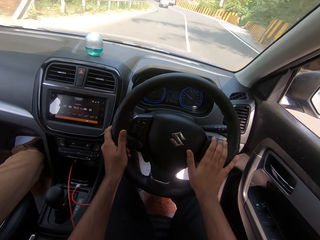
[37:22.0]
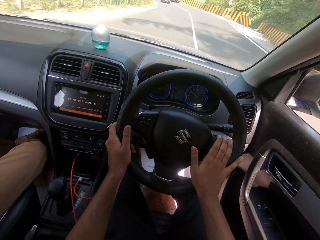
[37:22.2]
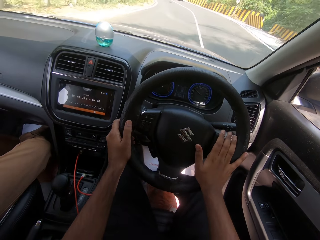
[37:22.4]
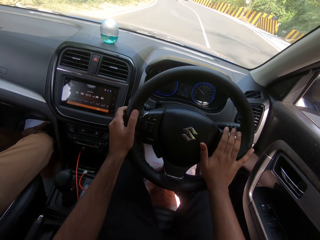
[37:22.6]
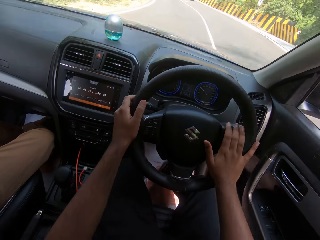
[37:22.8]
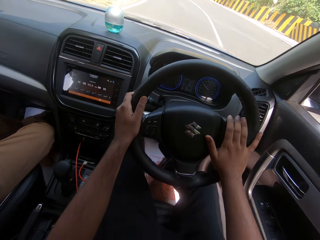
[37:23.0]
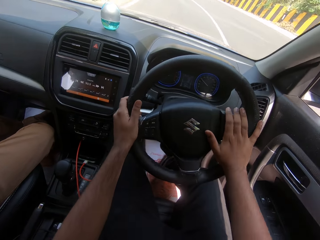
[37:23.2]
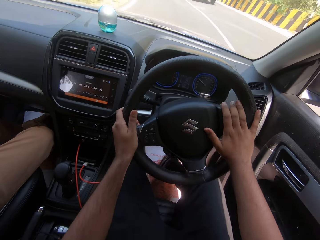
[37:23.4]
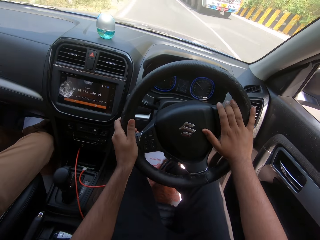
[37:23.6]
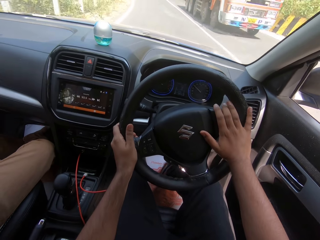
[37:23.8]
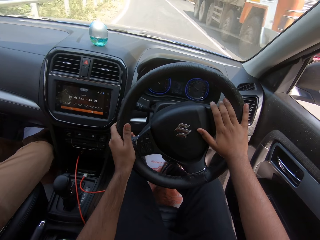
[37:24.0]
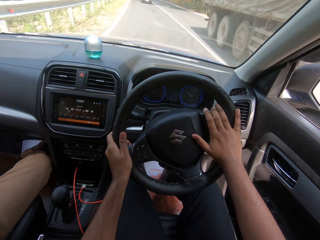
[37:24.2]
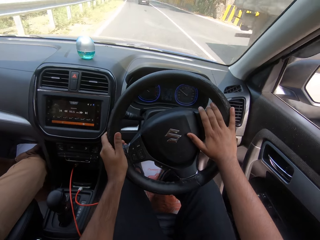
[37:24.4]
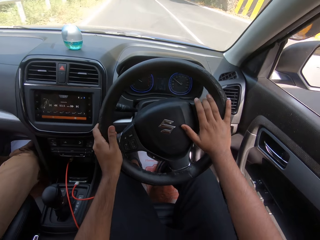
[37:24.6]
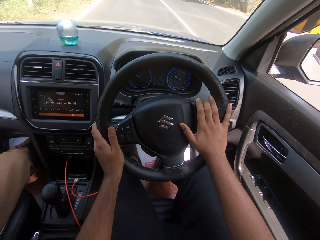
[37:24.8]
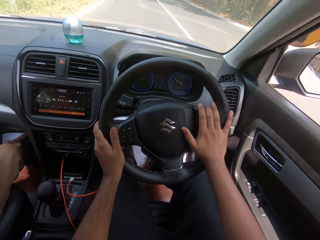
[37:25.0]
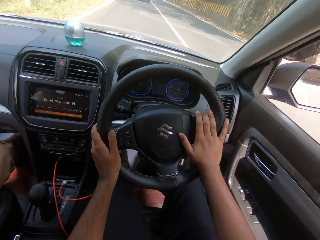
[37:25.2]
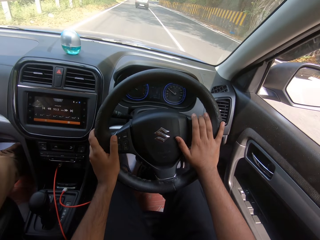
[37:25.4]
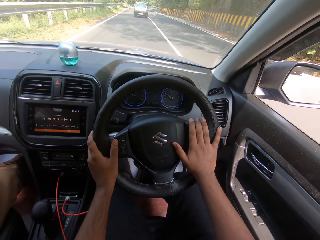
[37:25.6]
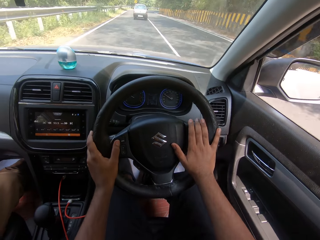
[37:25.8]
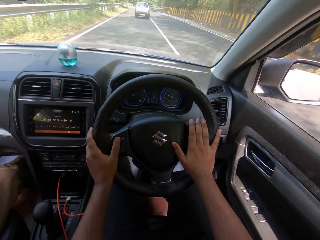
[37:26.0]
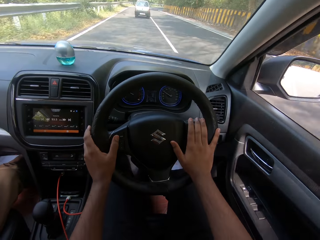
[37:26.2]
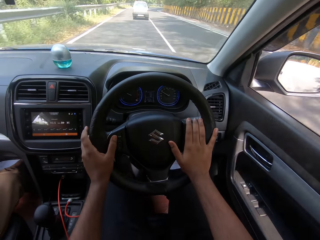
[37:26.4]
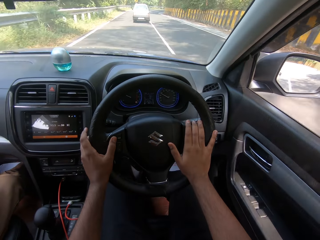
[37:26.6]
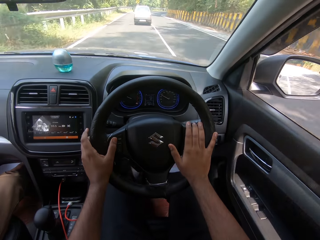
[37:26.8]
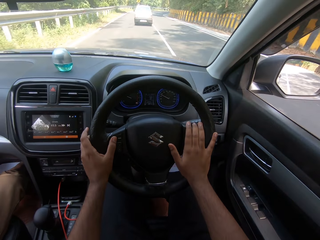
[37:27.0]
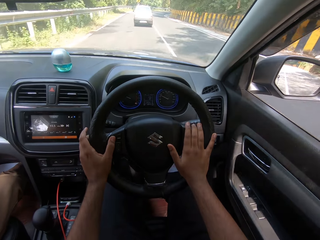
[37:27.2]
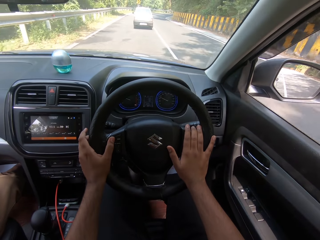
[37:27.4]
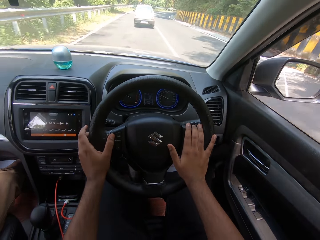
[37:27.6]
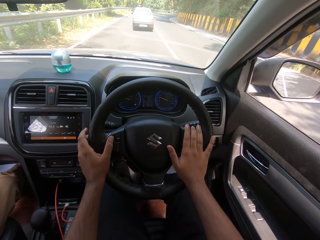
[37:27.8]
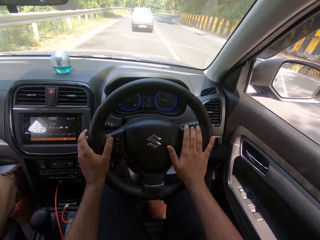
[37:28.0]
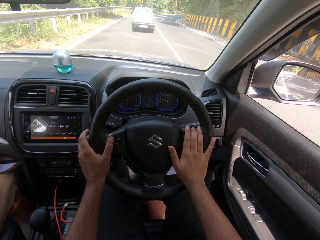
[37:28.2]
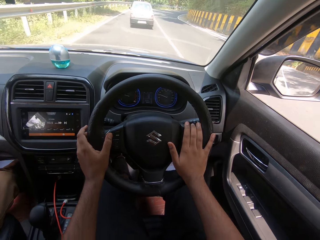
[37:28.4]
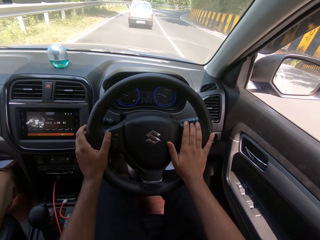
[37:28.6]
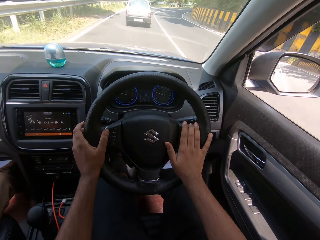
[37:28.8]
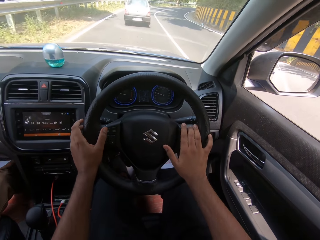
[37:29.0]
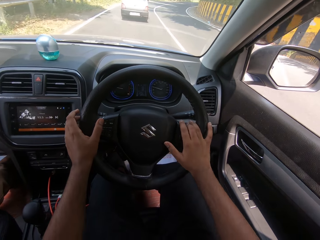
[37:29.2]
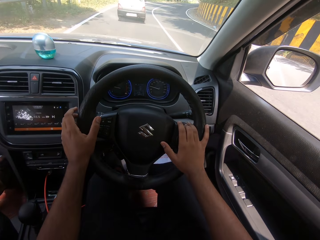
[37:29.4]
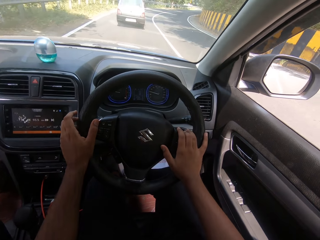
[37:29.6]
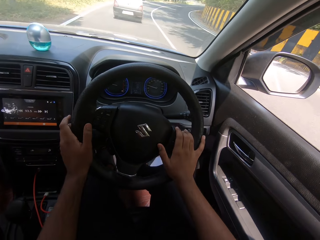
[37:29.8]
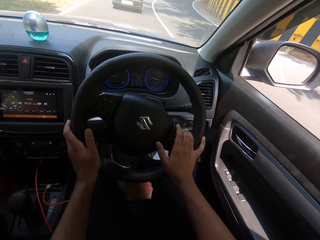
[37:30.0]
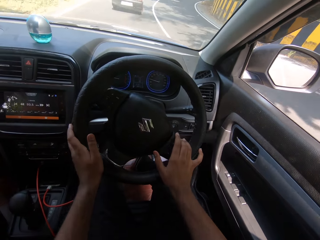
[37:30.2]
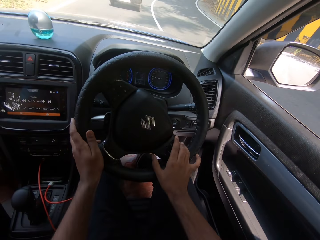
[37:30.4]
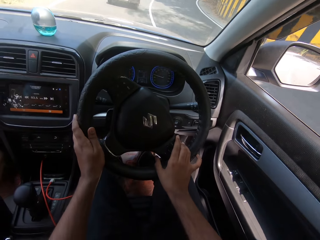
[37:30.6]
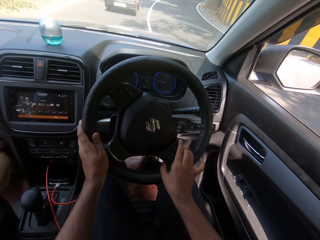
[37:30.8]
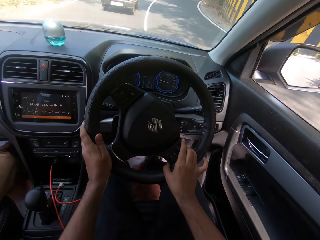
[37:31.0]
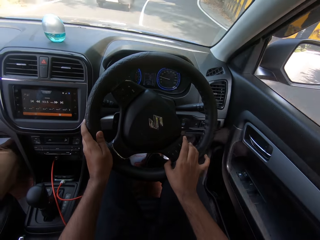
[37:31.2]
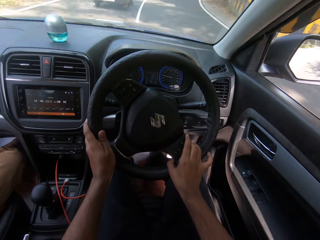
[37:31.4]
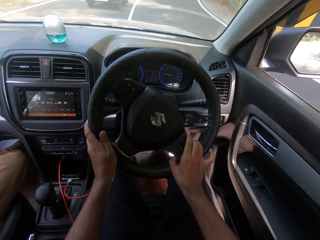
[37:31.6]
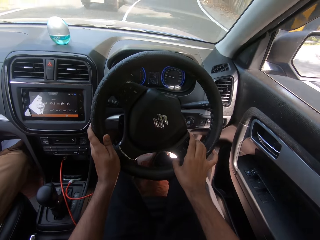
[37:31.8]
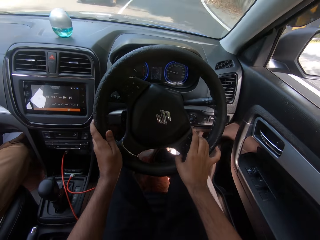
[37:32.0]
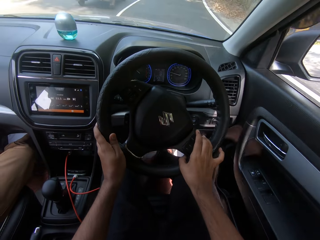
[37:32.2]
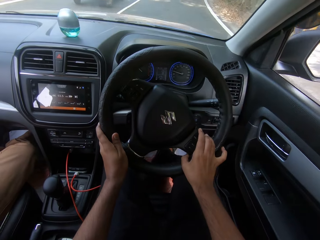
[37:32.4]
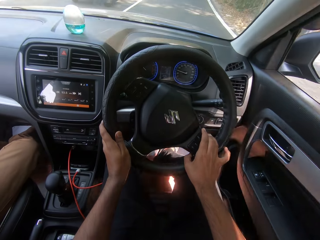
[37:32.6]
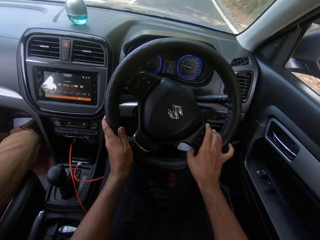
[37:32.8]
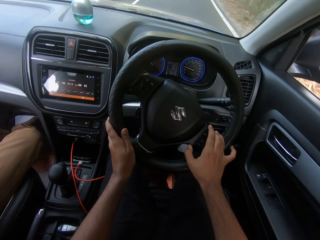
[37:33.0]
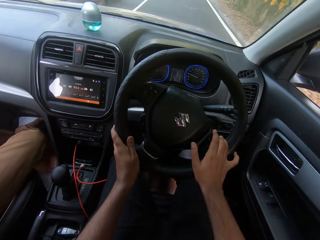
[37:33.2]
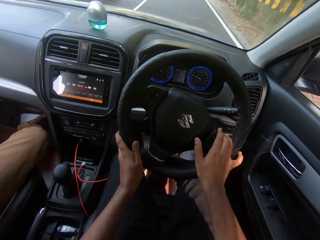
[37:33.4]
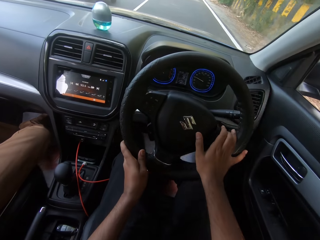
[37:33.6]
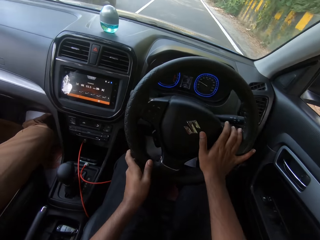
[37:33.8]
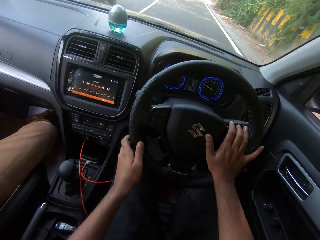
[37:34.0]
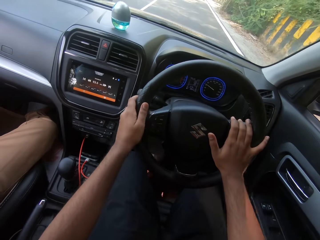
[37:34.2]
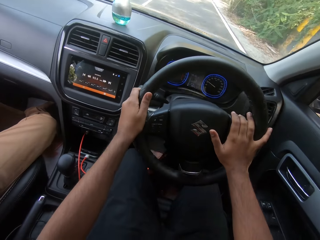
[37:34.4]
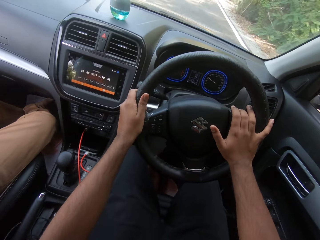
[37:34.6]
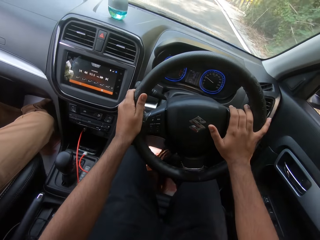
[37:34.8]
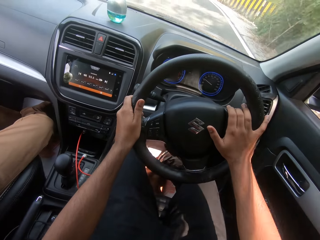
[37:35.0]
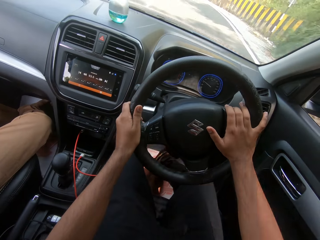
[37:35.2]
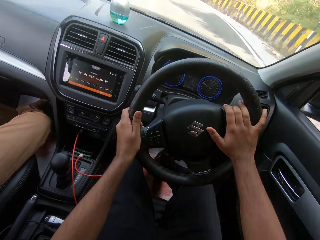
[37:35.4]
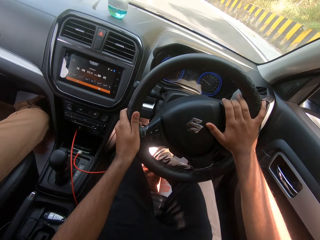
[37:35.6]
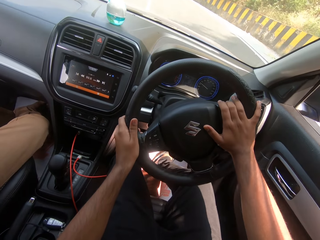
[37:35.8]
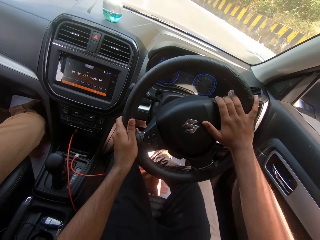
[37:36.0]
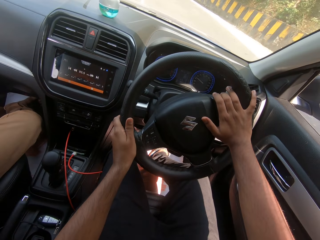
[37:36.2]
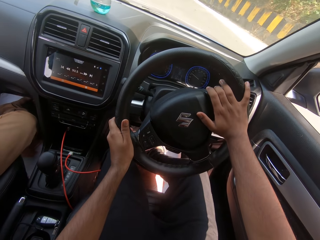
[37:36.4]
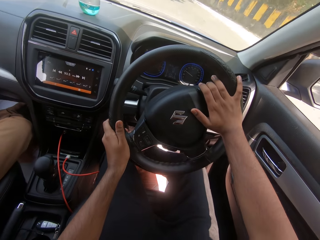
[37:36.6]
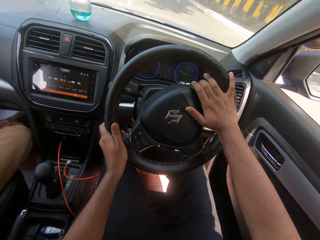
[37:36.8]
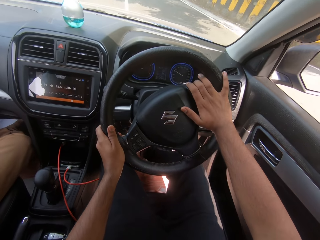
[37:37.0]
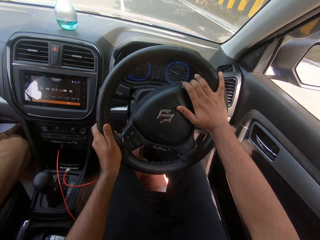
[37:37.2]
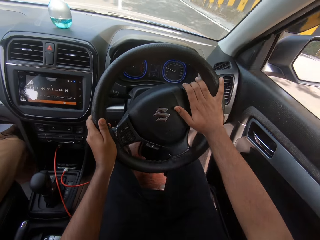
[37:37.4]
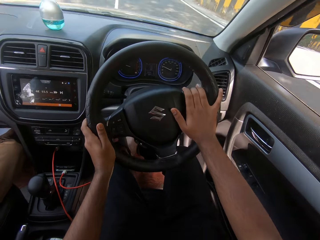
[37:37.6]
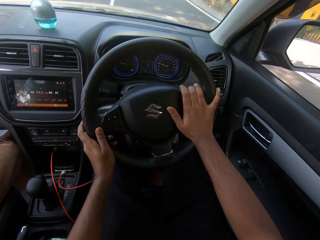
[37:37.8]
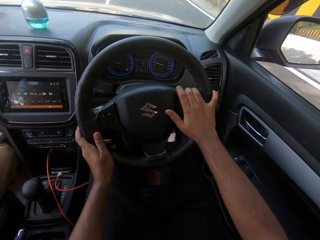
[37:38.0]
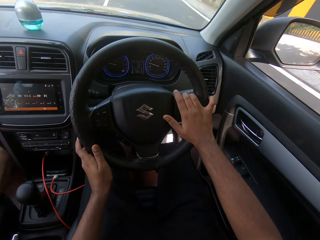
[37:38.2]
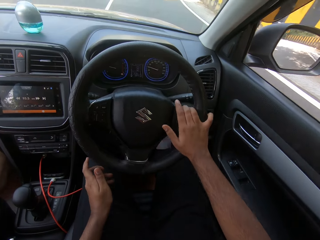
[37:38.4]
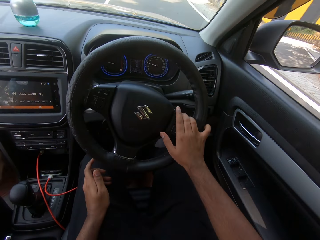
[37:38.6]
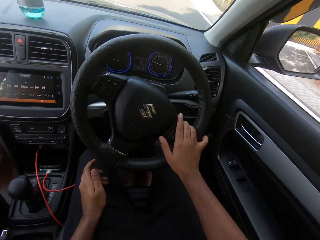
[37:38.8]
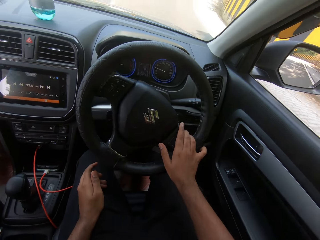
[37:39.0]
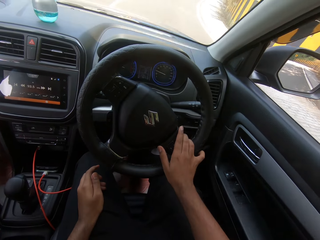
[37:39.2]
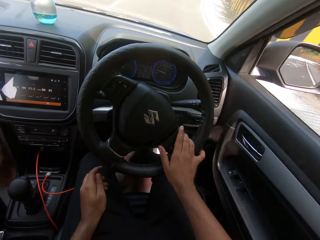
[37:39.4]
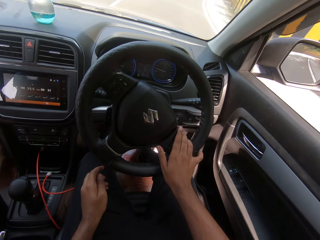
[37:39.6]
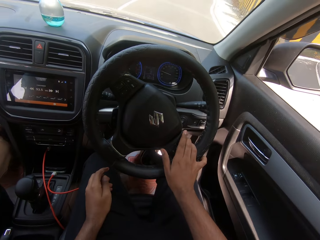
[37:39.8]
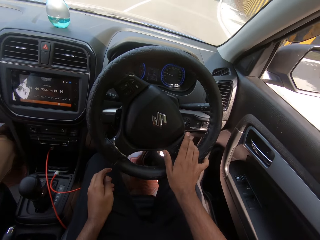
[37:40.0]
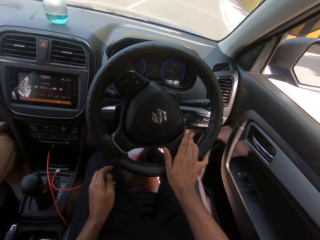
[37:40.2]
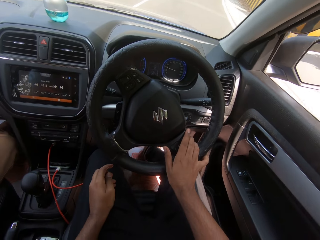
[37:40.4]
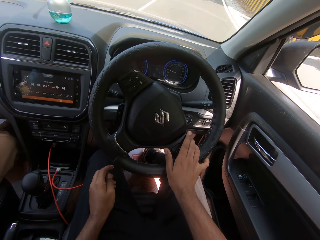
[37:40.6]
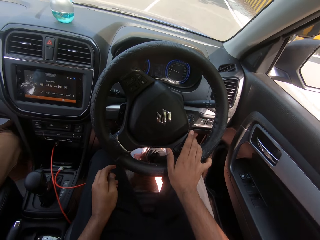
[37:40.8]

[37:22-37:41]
A lorry drives past the camera wearer. They drive past a car.

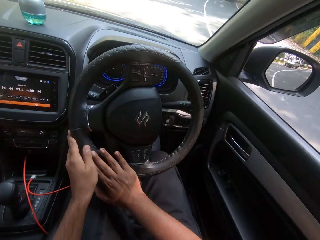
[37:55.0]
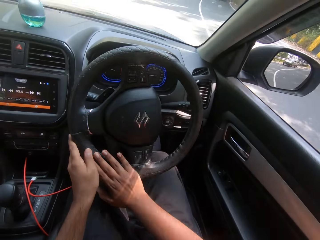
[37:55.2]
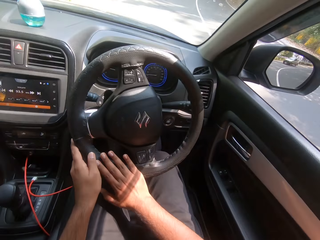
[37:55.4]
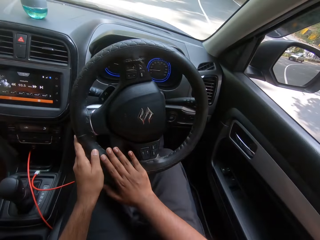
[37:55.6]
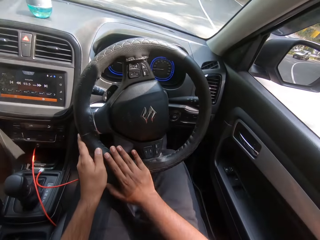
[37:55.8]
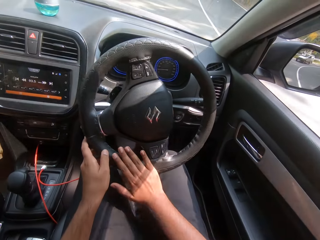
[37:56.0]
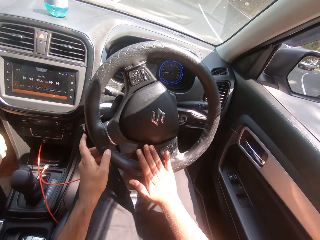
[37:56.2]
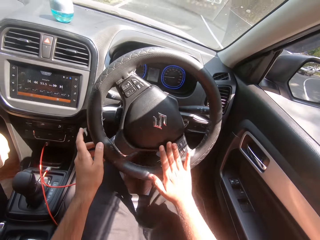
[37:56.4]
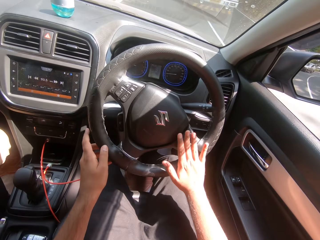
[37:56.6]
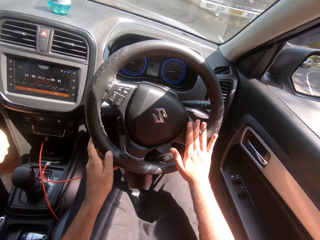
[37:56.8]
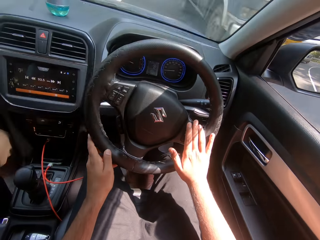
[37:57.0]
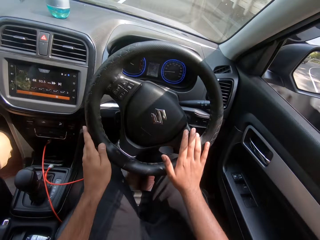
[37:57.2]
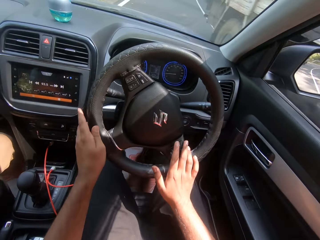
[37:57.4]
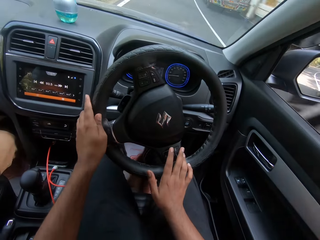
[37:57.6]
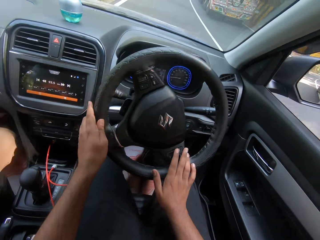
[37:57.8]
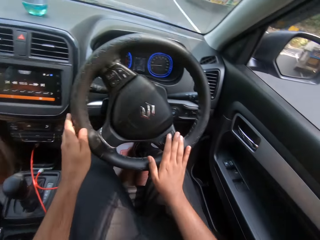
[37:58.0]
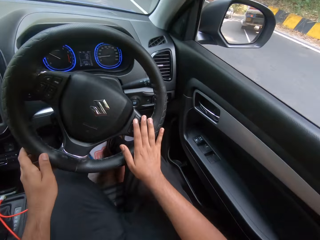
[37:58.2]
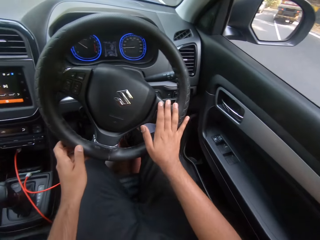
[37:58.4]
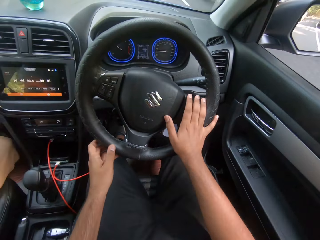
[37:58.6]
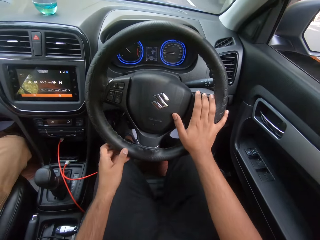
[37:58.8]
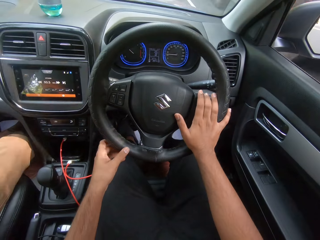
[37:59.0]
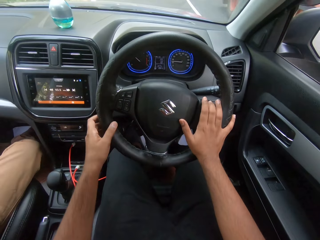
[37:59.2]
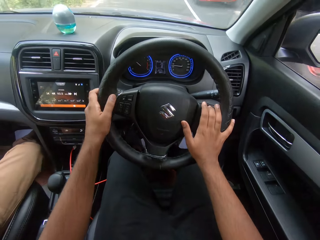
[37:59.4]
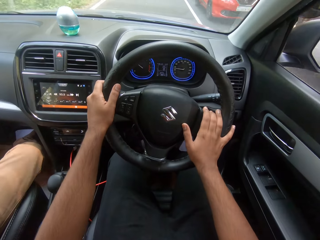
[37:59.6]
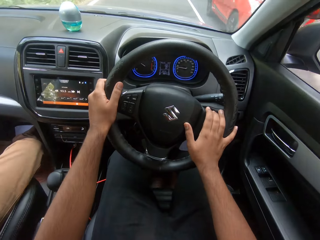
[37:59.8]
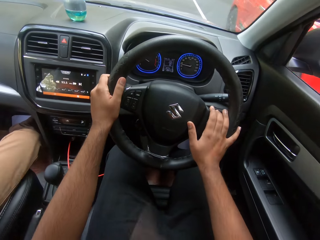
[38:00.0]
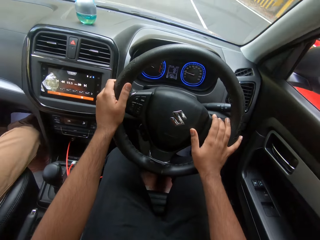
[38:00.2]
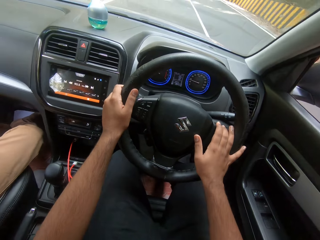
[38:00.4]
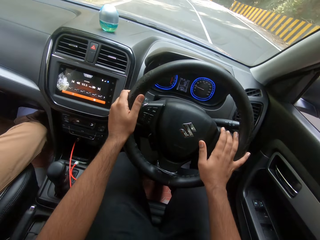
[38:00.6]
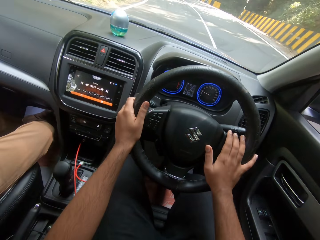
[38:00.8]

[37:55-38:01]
A lorry drives past the camera wearer. A lorry drives past the camera wearer again. A saloon car drives past the camera wearer.
